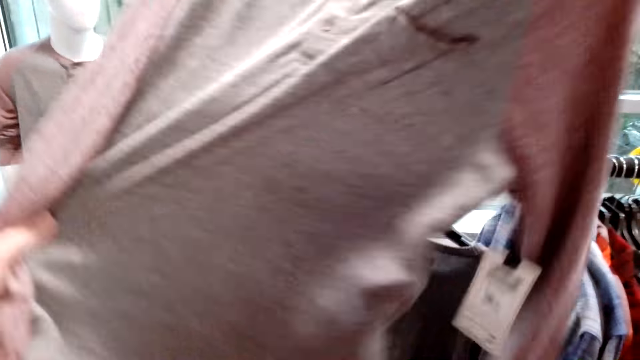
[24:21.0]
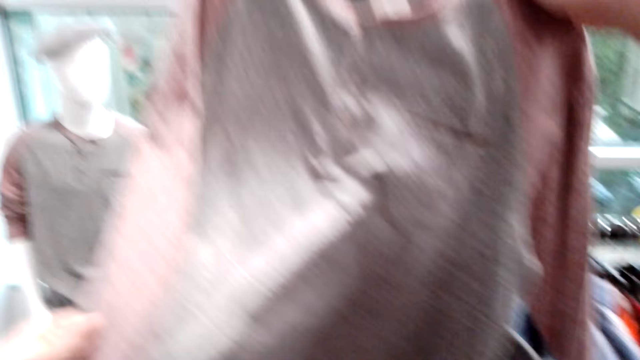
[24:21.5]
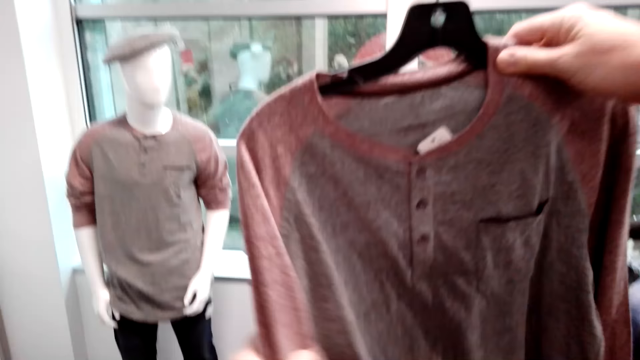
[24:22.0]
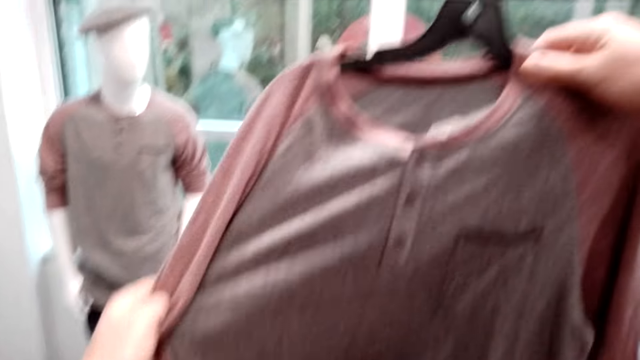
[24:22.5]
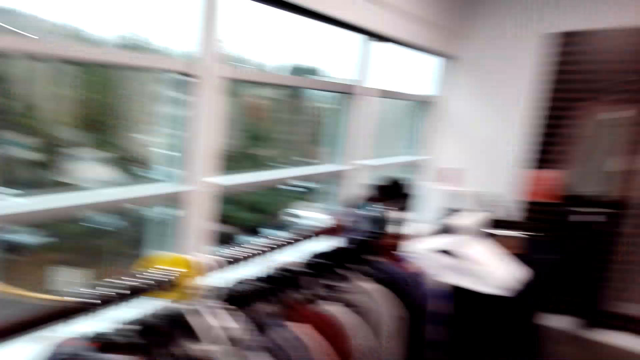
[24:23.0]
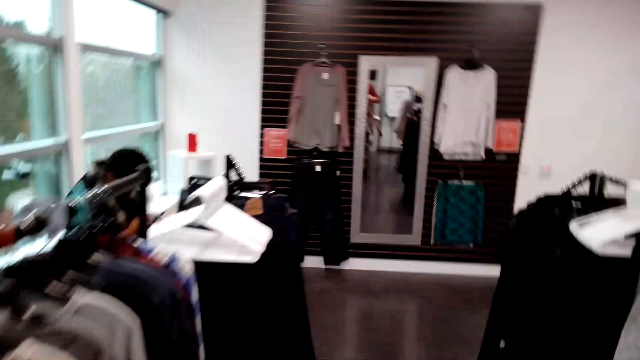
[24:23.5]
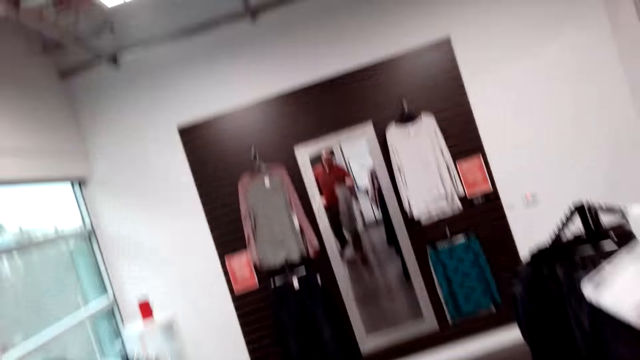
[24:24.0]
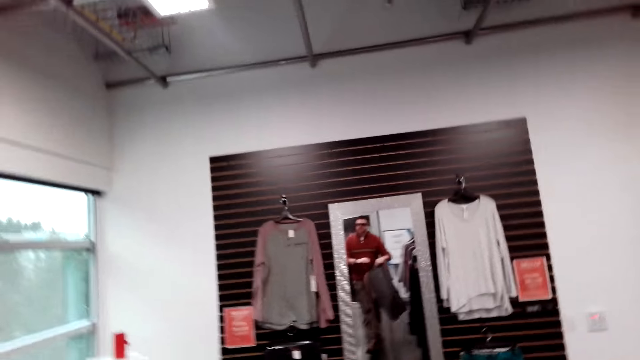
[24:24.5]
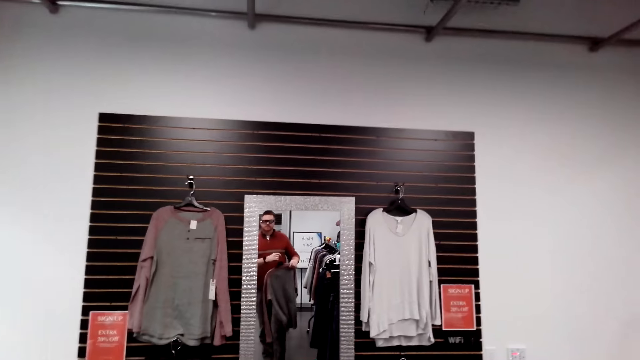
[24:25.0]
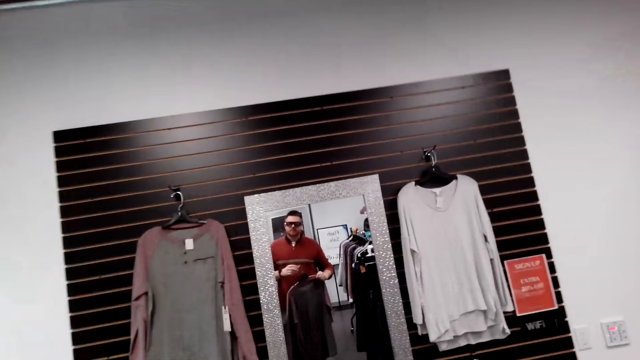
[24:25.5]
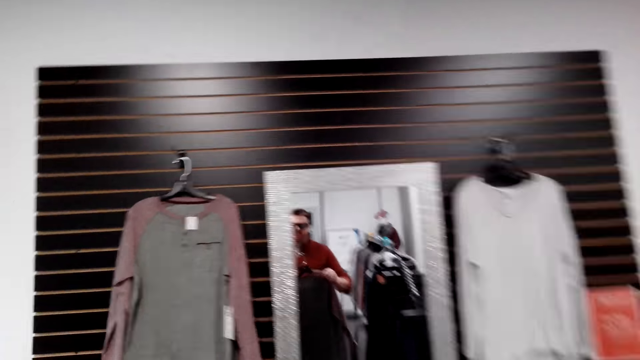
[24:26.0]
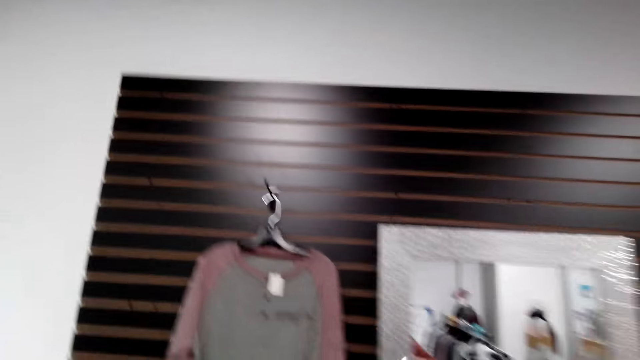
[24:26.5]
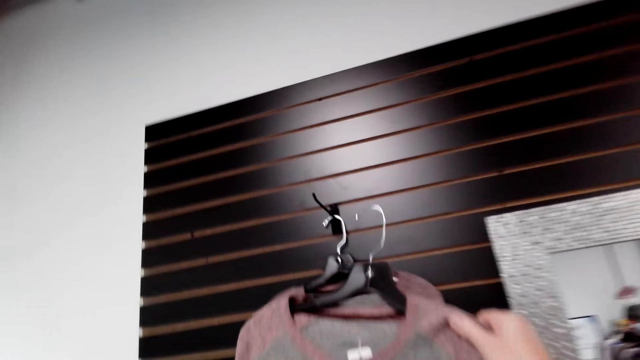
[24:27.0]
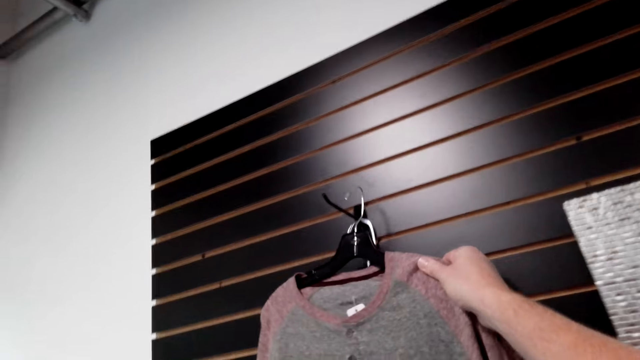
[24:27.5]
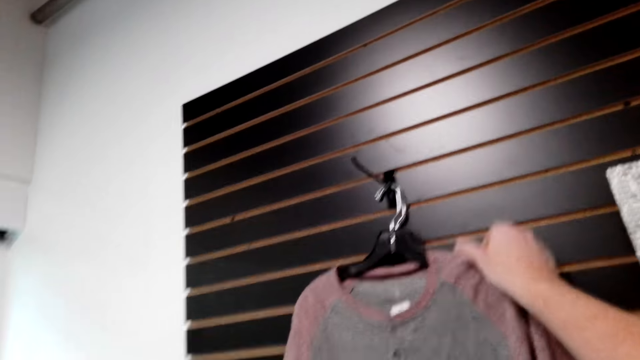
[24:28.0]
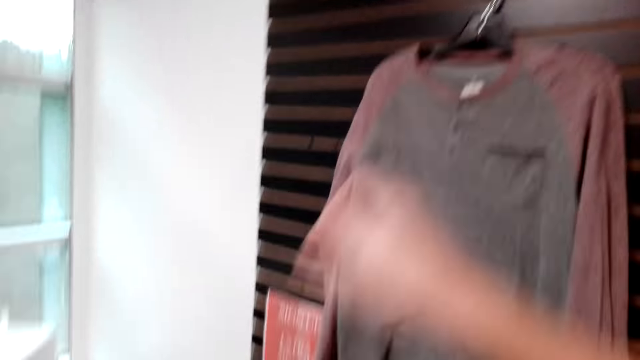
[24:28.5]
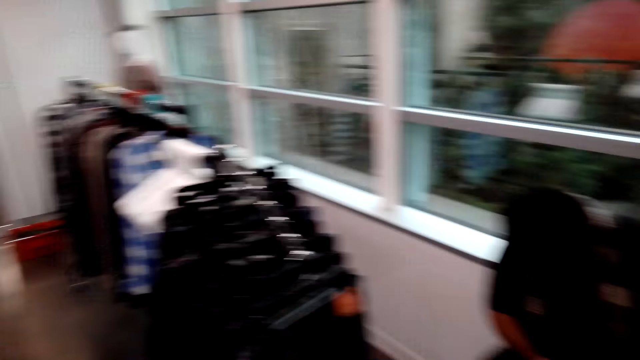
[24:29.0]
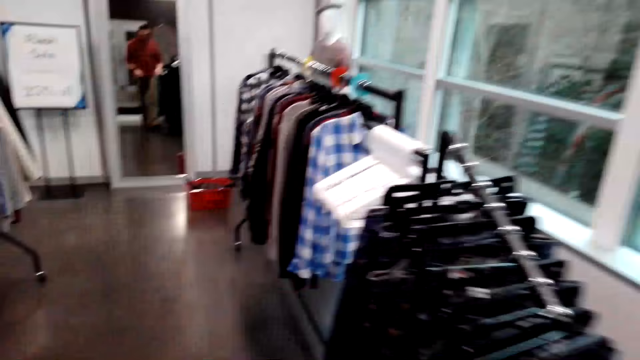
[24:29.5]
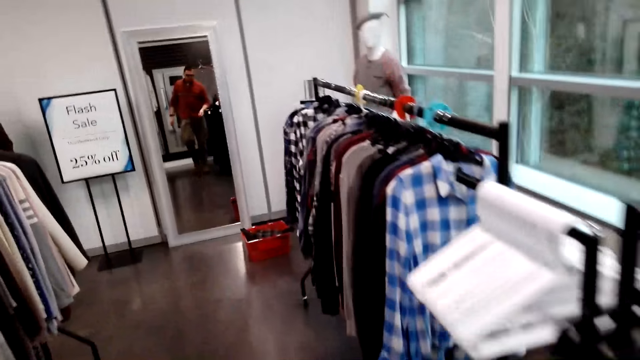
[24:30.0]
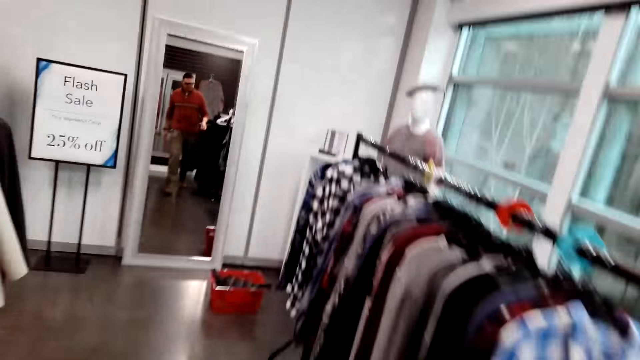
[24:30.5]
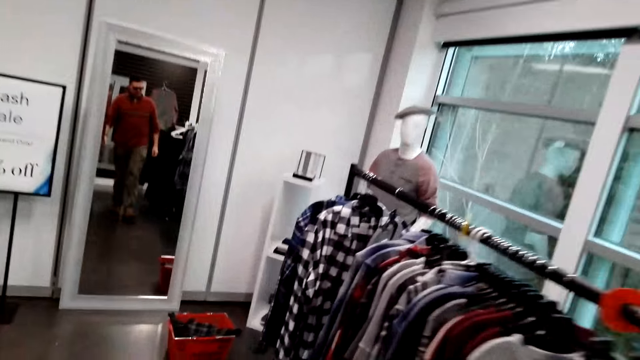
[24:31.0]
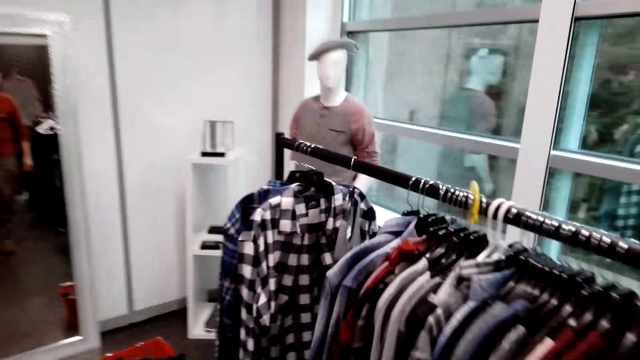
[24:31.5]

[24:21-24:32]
The camera wearer stretches the shirt on his hand. He walks in the room. He looks at himself in the mirror. He puts the shirt on the wall hanger. He walks in the room.

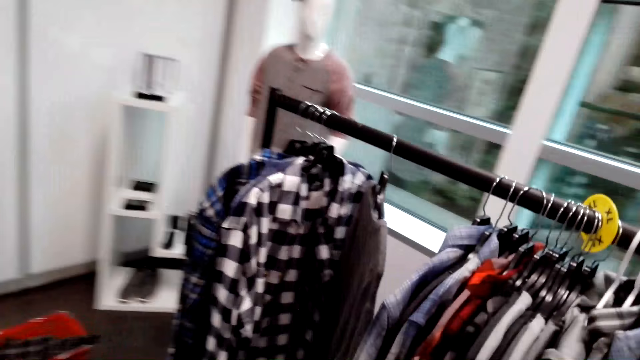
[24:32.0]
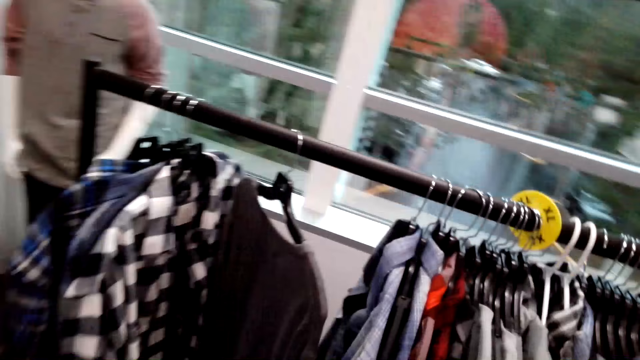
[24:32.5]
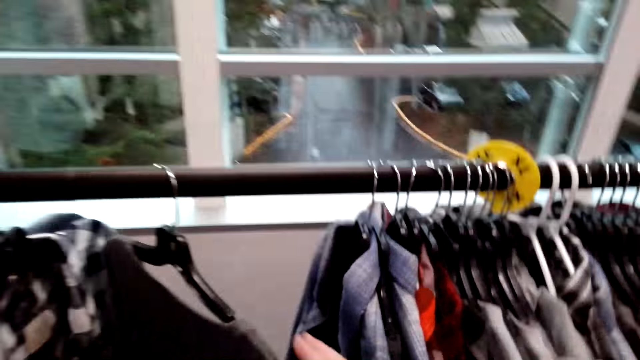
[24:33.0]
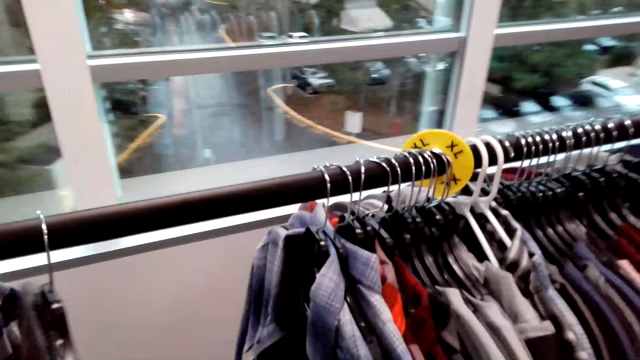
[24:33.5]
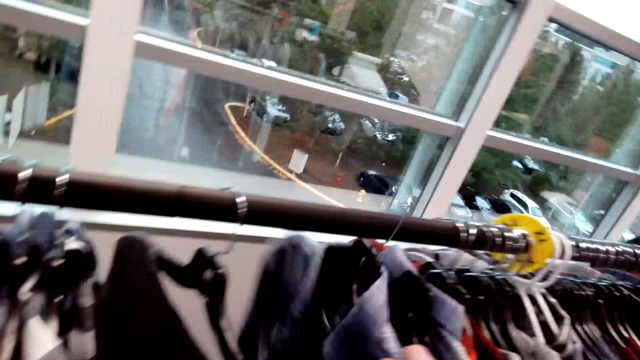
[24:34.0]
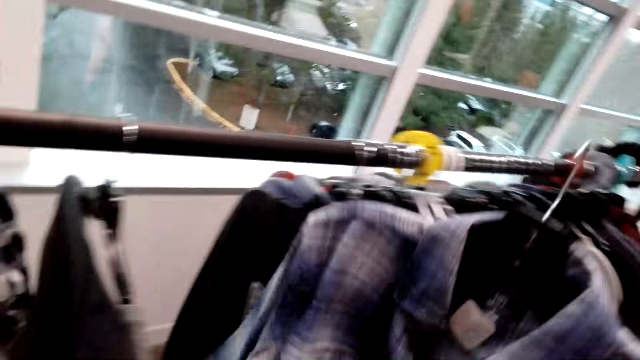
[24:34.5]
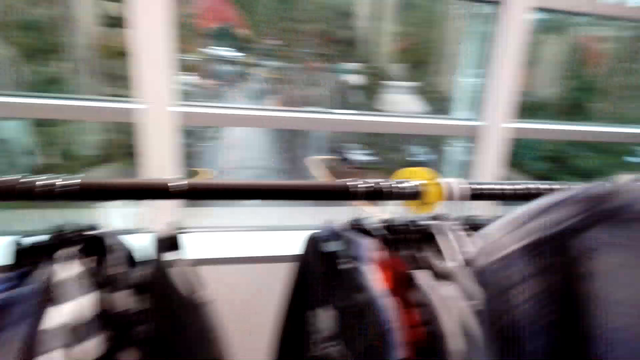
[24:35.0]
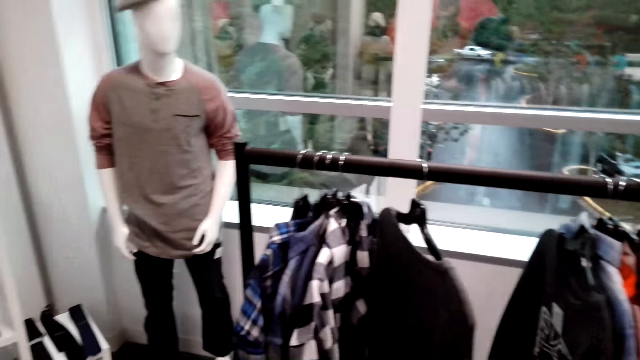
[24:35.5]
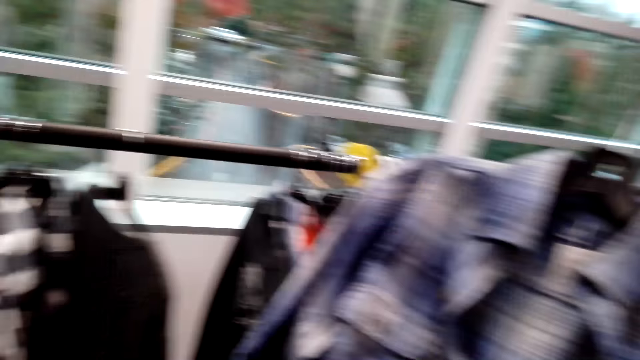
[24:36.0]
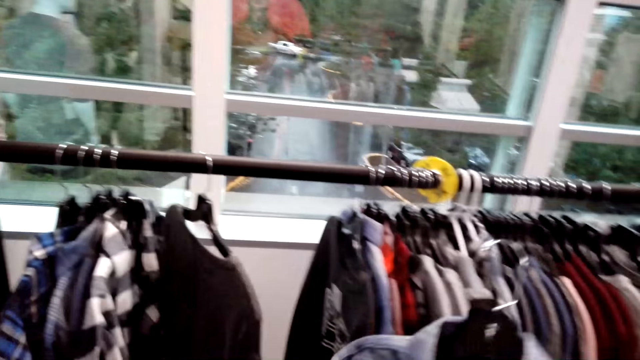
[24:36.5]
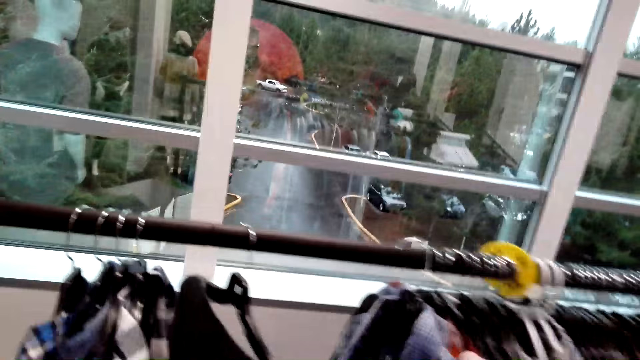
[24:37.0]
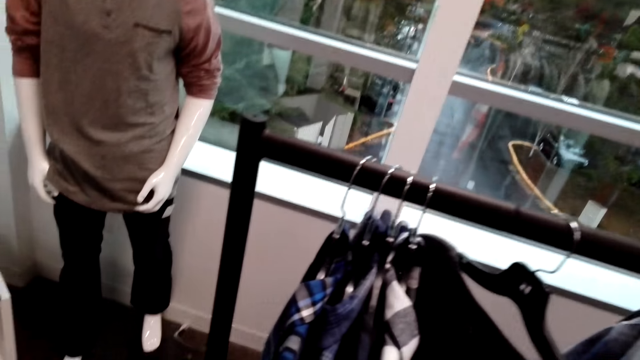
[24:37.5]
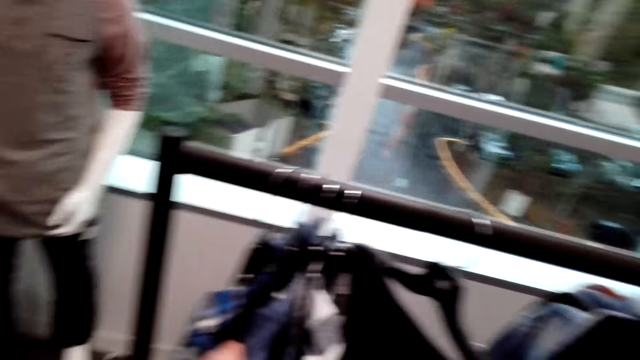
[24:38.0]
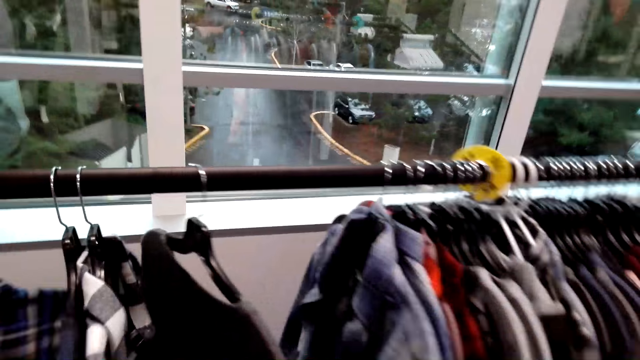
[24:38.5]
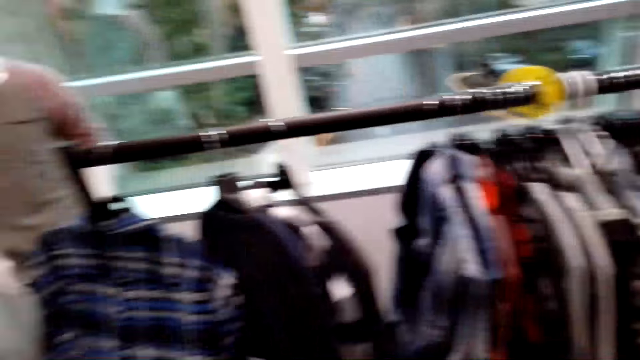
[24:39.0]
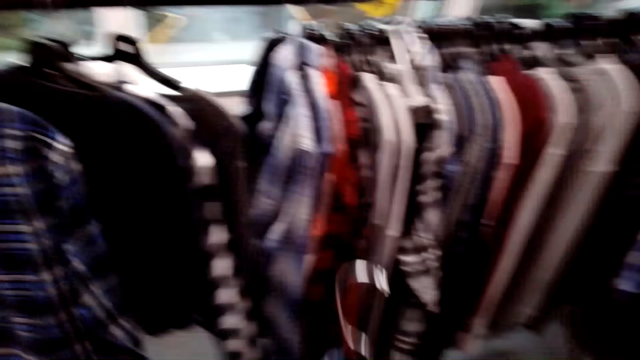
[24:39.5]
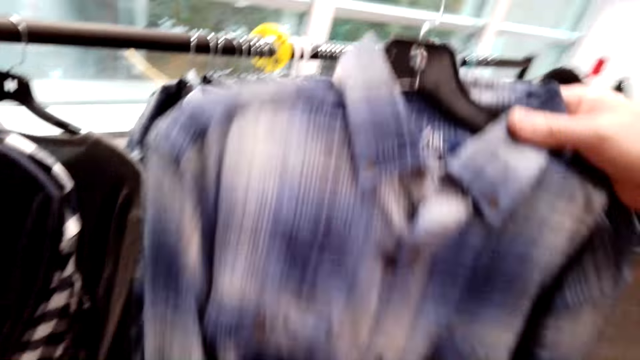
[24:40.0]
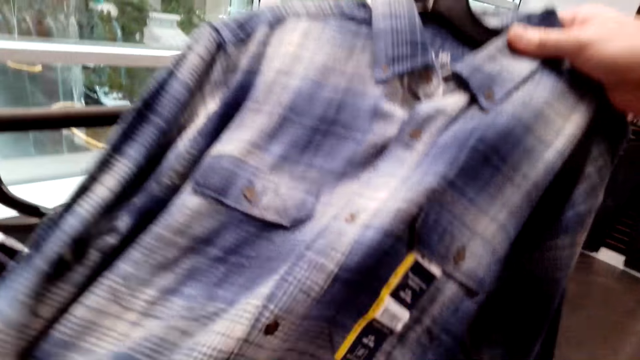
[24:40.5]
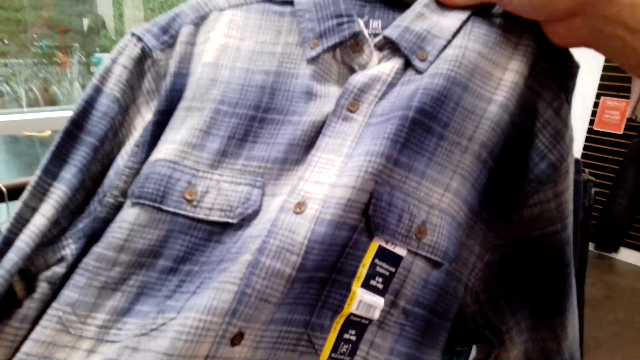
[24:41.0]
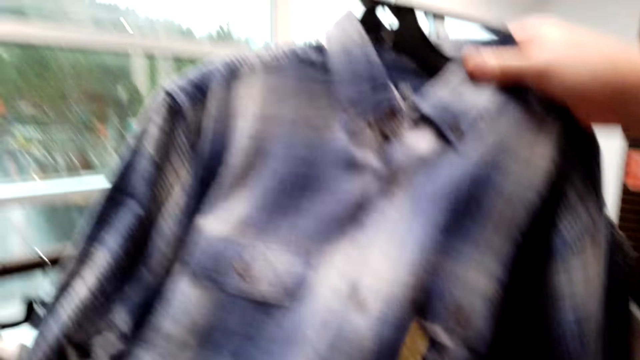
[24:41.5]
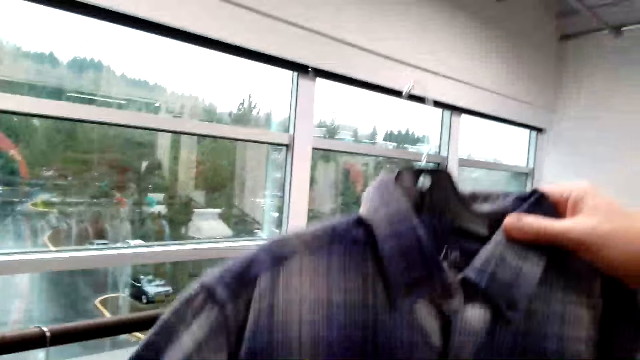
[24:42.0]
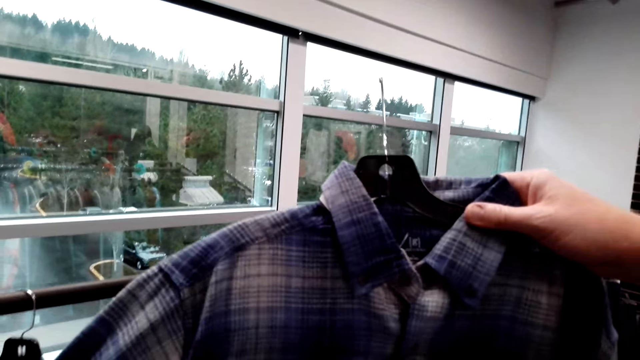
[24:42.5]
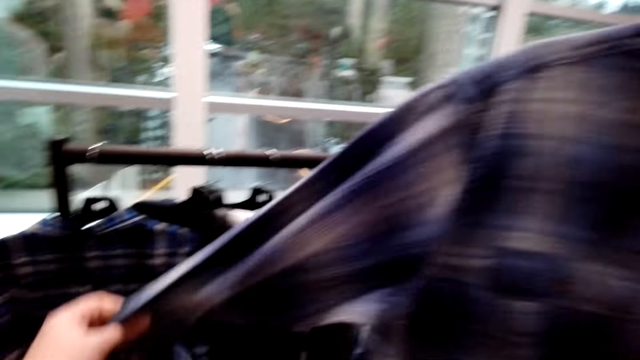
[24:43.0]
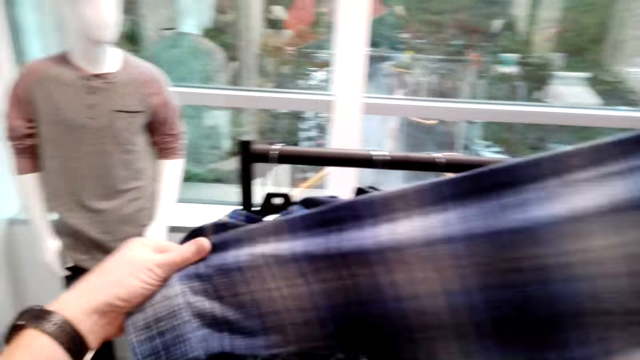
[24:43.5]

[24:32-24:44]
The camera wearer picks the shirt from the cloth rack. They return the shirt on the rack. They pick the shirt from the rack. They hold the shirt and lift the shirt up.
